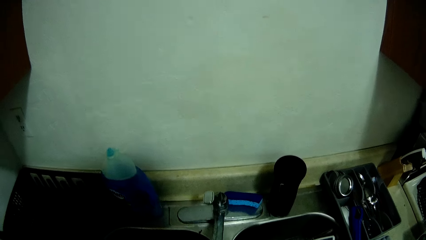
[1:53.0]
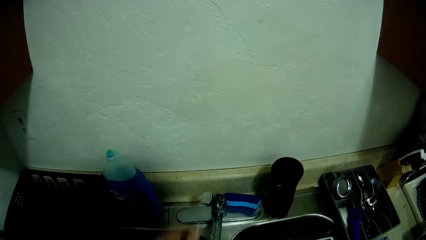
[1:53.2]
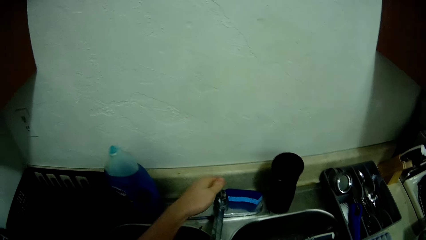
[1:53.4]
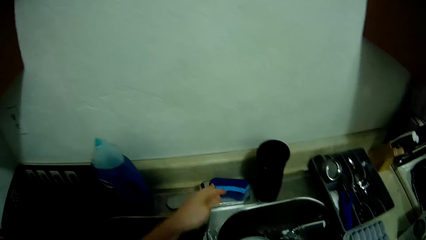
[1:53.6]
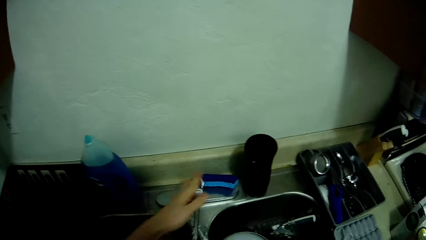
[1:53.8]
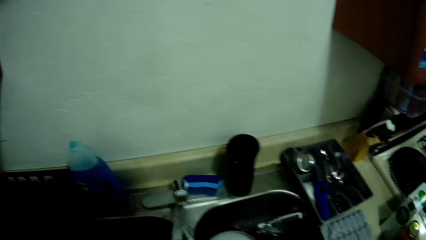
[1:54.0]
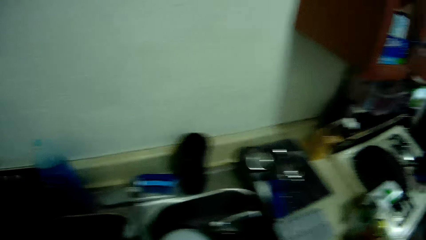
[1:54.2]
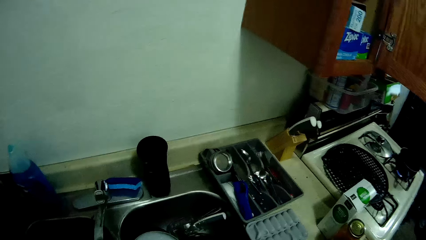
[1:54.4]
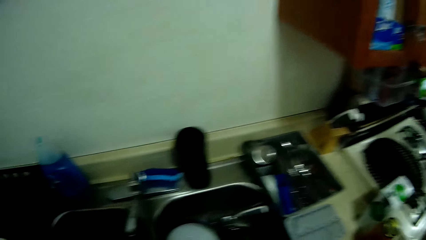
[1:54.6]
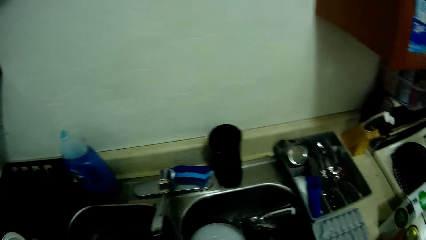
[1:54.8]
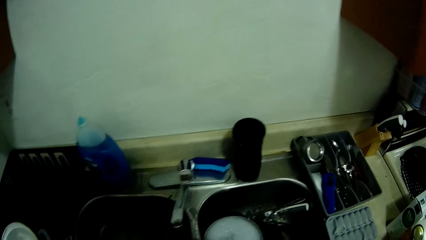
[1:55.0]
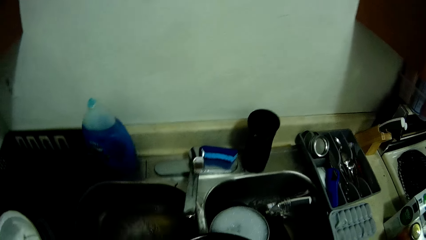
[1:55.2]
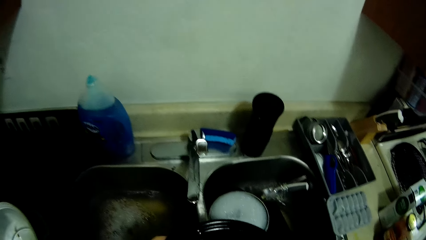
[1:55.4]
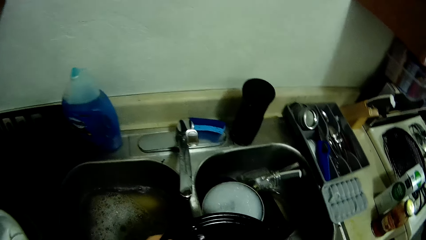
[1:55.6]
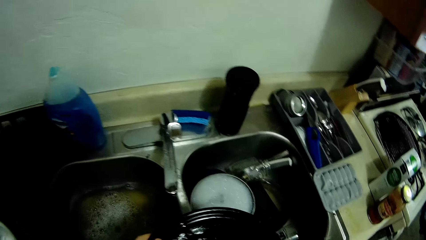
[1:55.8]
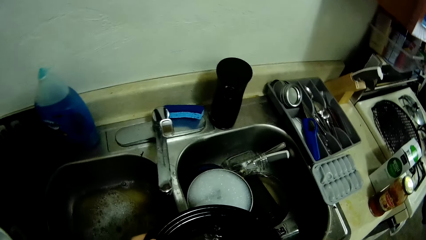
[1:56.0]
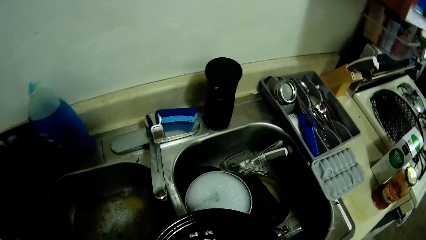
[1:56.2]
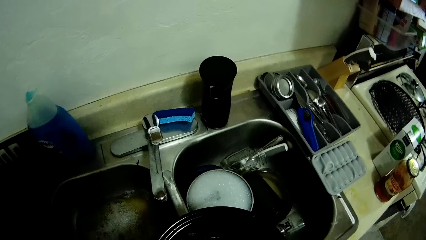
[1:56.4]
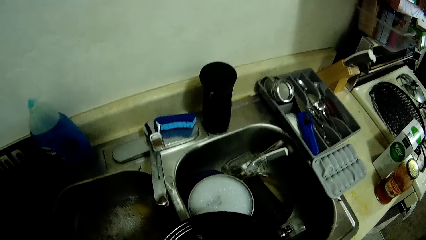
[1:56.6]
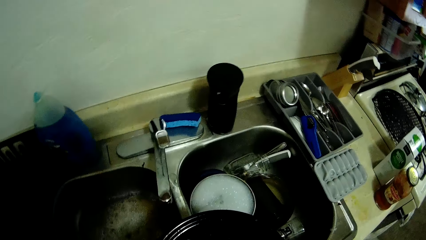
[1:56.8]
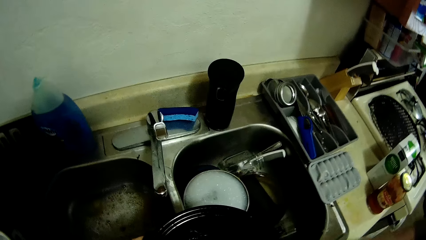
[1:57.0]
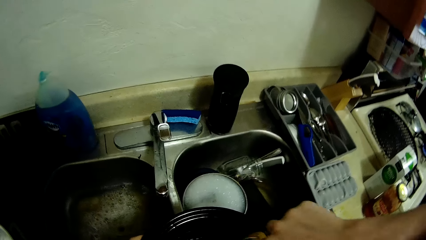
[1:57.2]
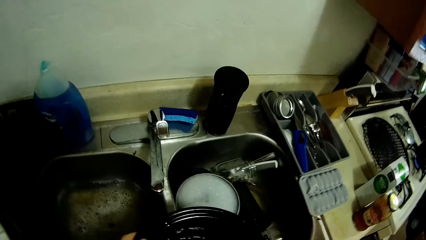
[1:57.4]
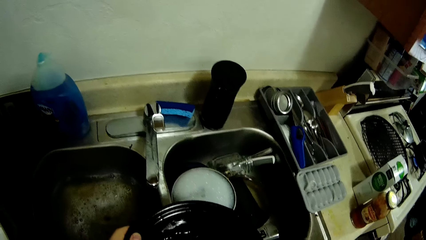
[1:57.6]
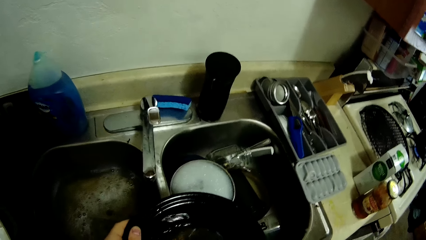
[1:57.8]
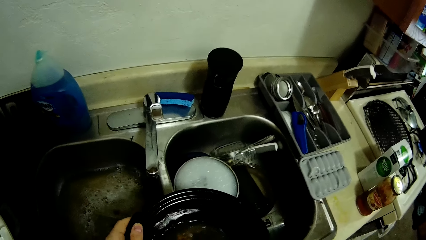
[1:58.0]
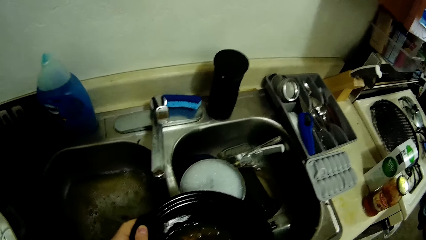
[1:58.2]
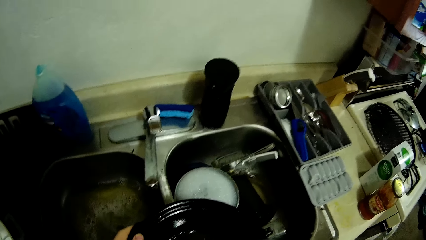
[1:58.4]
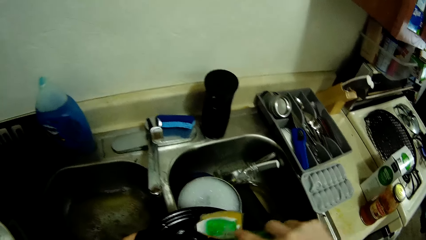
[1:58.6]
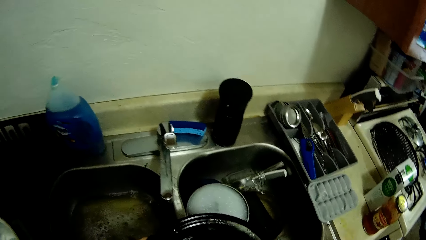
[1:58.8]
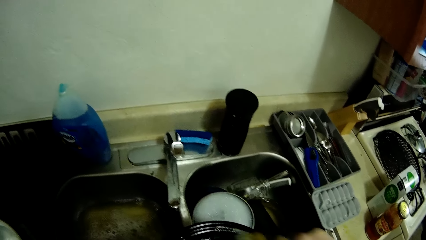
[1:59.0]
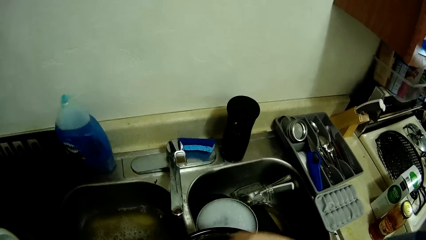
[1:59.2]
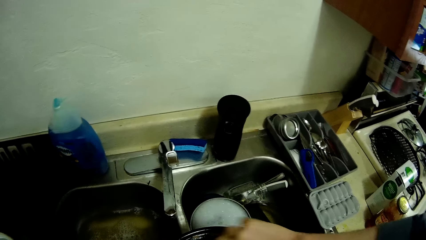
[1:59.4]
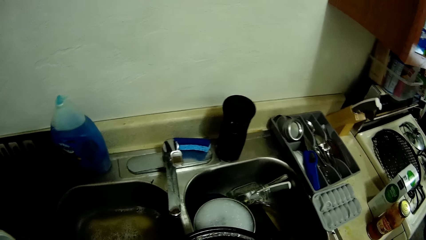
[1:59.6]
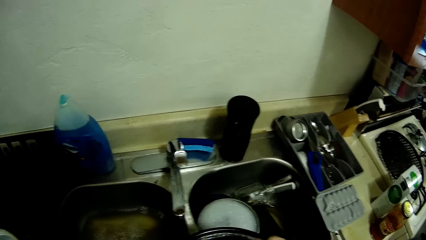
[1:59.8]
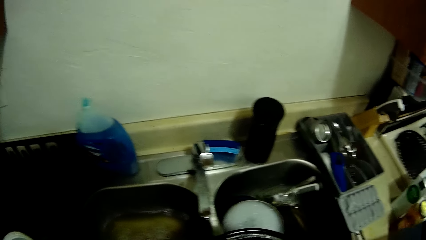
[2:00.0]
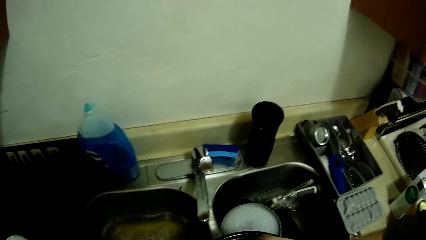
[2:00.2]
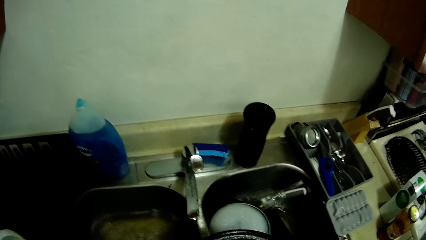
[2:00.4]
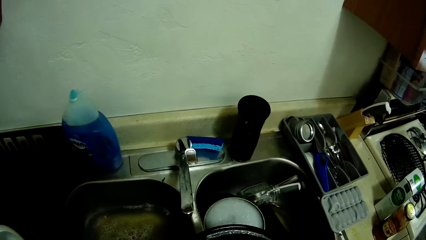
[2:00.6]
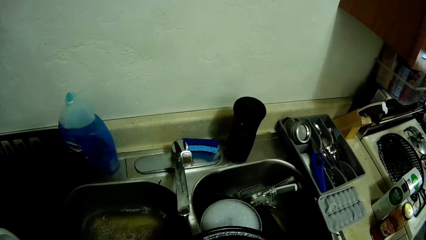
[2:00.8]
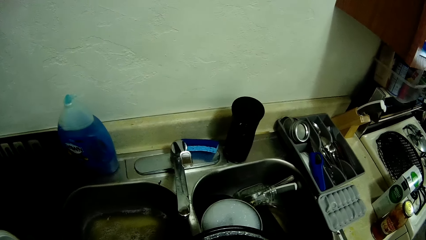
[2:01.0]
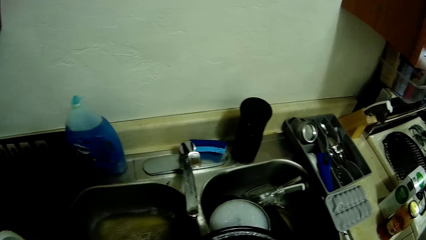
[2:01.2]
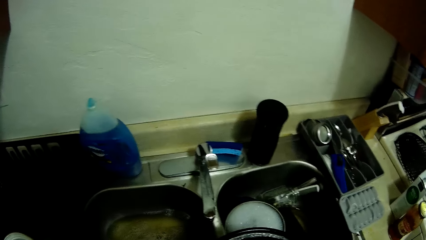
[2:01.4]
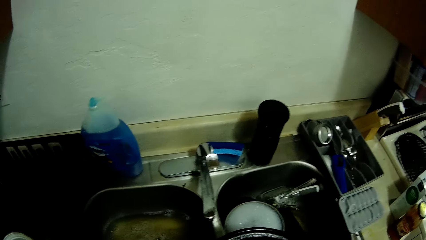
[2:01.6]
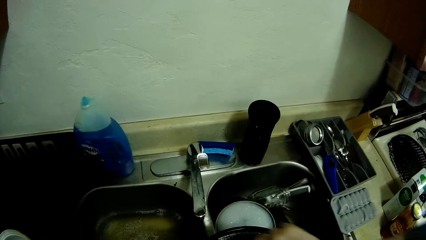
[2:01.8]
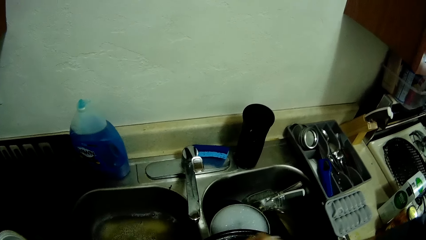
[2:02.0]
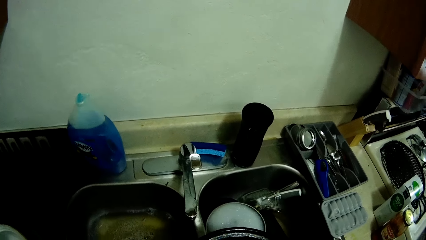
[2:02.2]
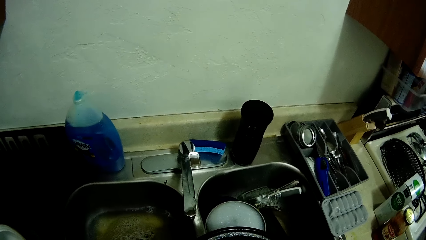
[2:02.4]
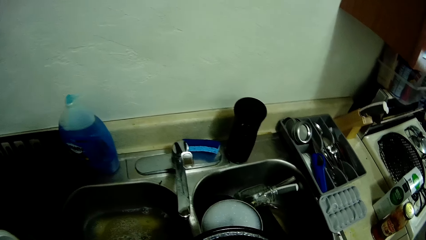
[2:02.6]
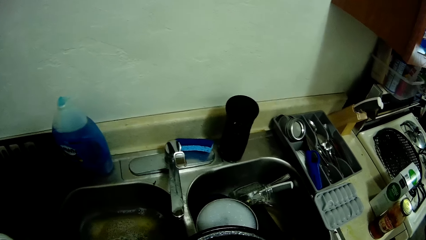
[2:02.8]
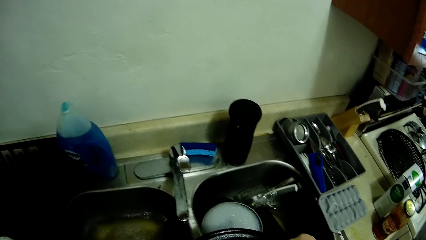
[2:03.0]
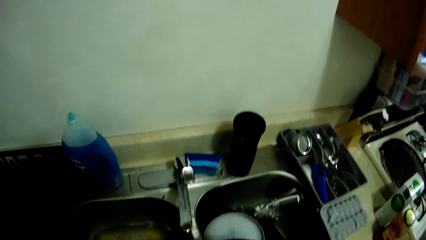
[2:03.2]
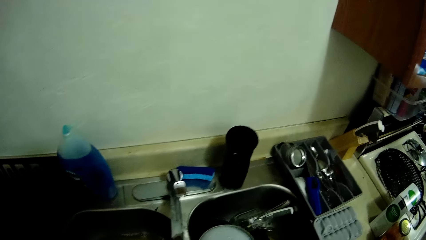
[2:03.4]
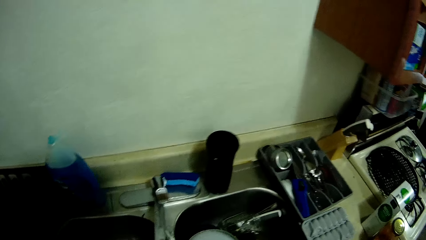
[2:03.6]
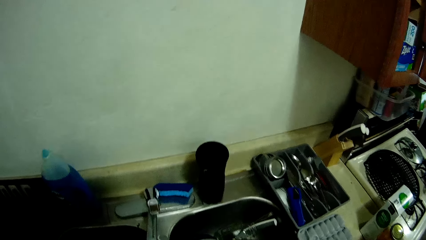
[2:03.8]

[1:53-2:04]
The camera wearer turns off the water tap. They wash the pot on the sink with a sponge.

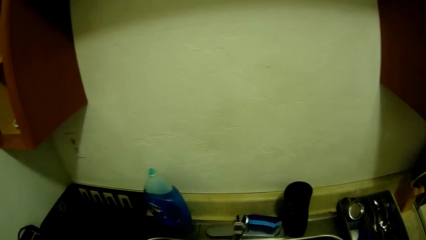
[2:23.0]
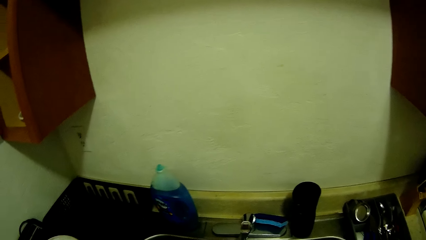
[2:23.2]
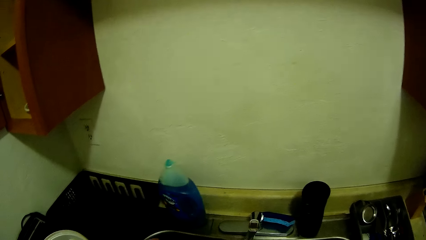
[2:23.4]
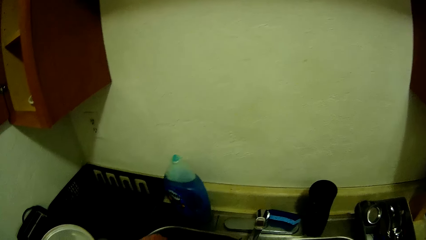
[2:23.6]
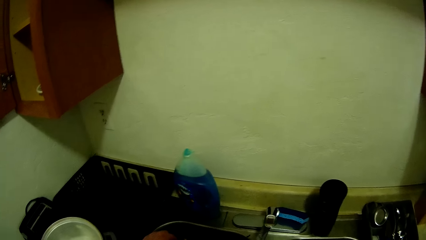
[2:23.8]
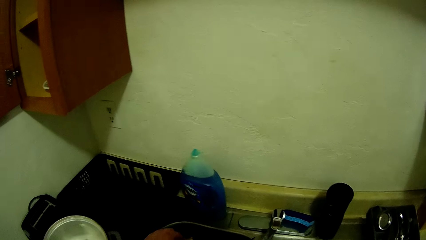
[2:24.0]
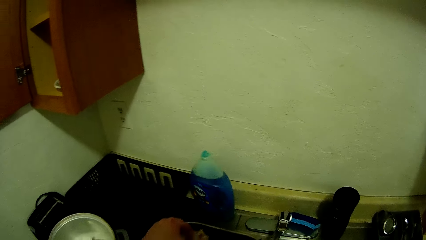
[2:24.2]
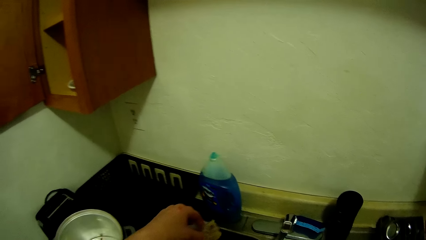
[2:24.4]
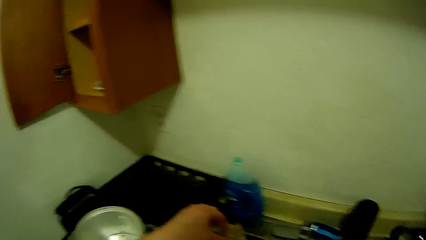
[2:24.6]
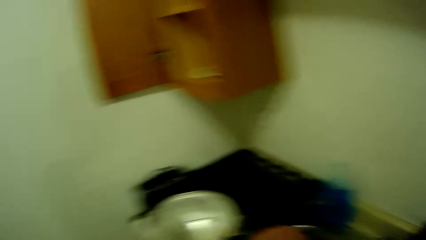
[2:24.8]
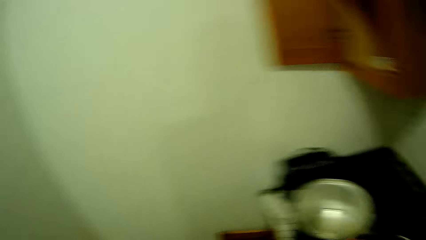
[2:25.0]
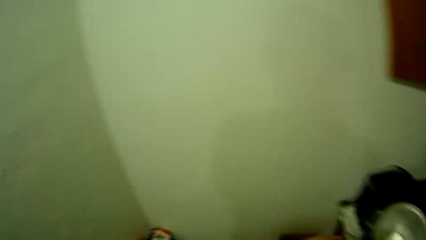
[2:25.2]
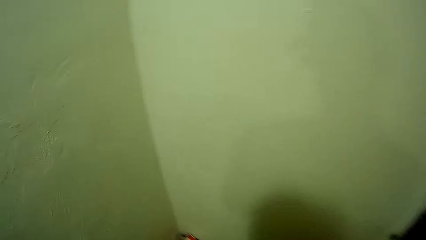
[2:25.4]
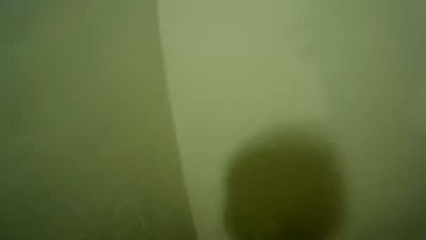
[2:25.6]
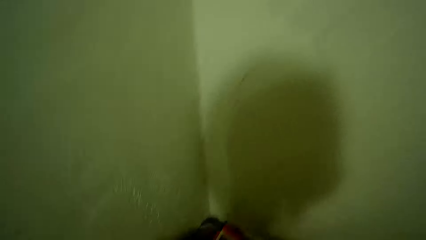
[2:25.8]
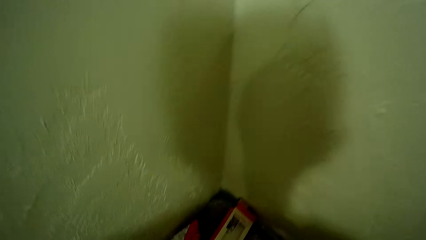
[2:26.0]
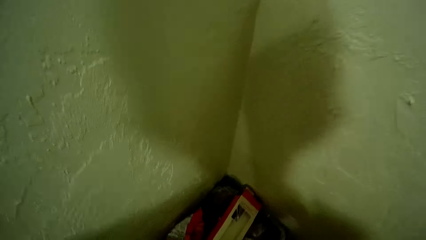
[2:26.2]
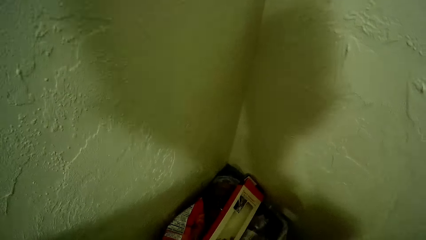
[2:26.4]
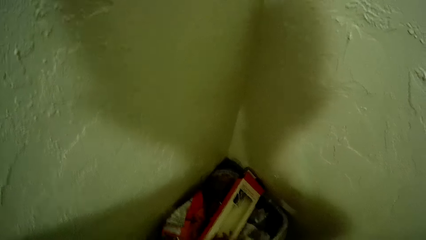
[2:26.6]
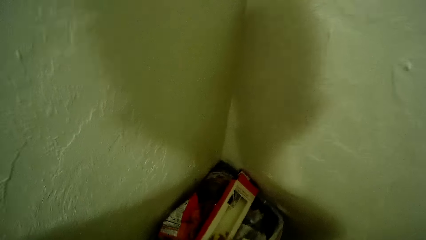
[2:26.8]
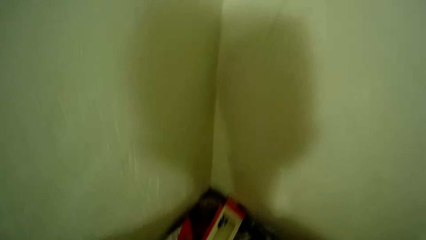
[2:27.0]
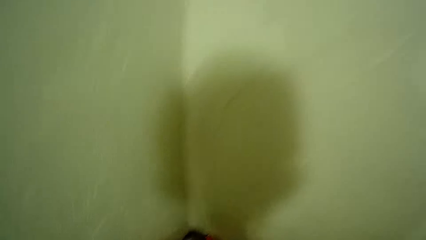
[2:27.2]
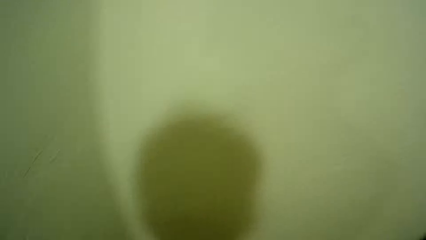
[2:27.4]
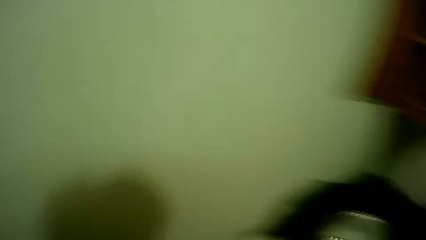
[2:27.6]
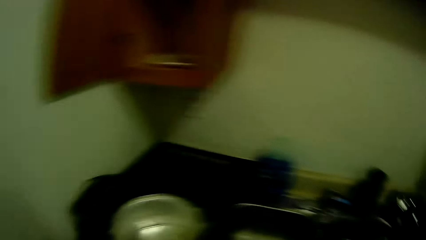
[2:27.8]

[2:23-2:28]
The camera wearer lifts up the left hand.
